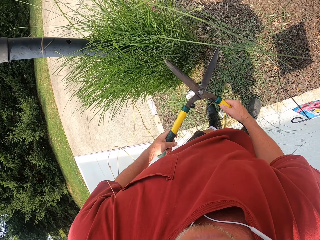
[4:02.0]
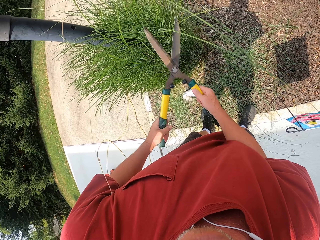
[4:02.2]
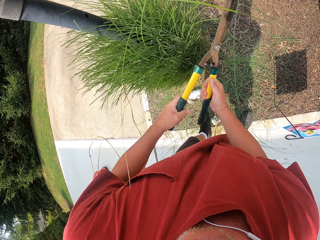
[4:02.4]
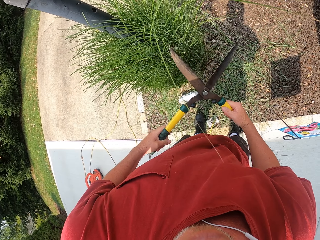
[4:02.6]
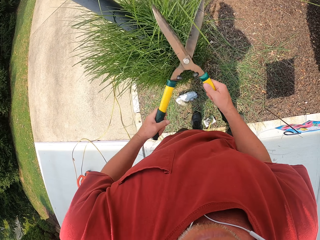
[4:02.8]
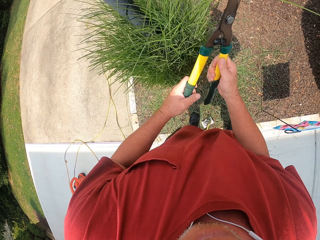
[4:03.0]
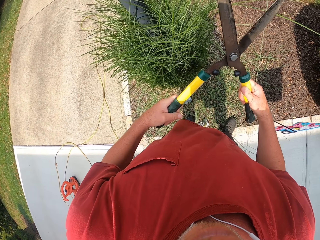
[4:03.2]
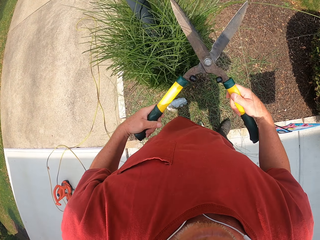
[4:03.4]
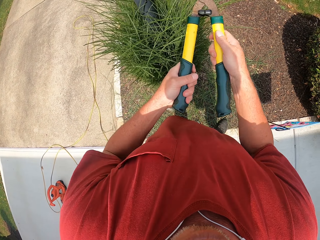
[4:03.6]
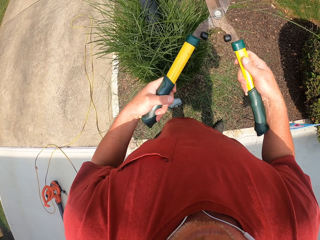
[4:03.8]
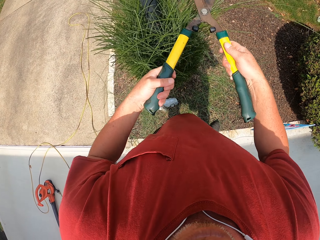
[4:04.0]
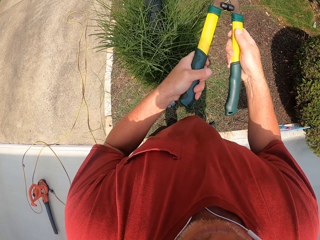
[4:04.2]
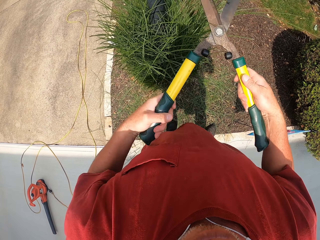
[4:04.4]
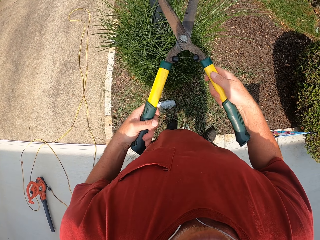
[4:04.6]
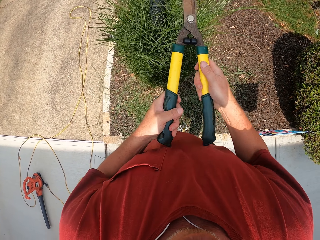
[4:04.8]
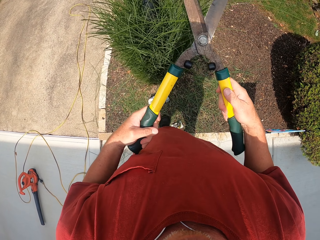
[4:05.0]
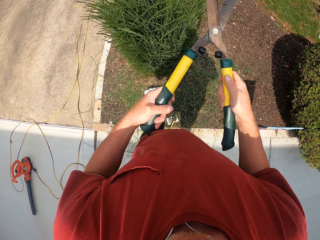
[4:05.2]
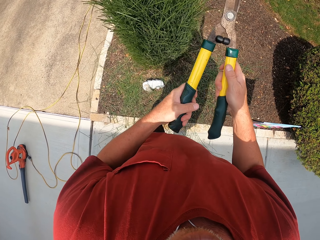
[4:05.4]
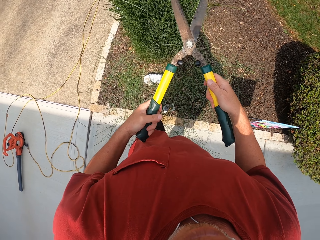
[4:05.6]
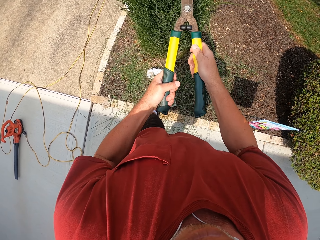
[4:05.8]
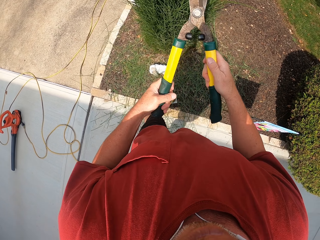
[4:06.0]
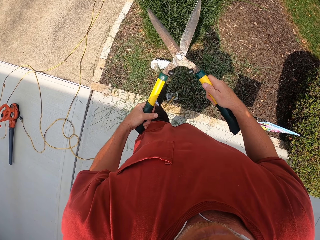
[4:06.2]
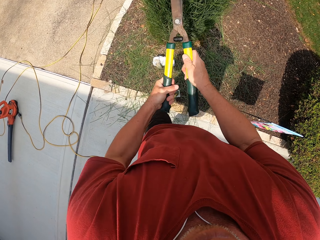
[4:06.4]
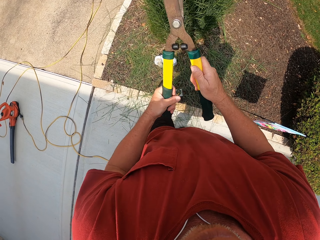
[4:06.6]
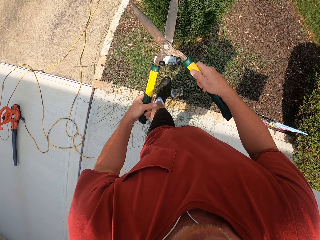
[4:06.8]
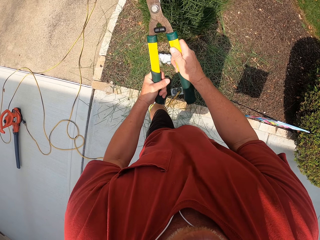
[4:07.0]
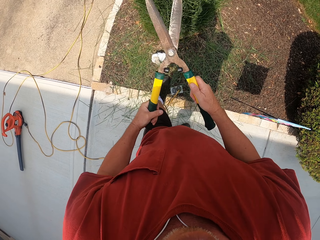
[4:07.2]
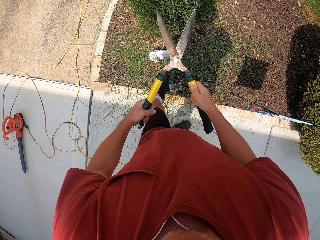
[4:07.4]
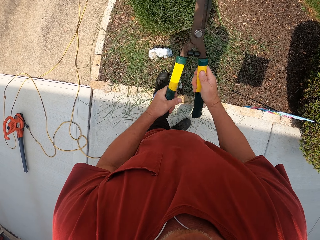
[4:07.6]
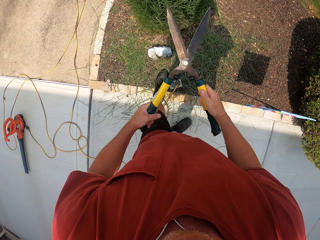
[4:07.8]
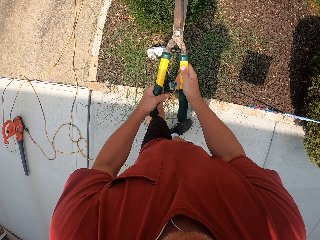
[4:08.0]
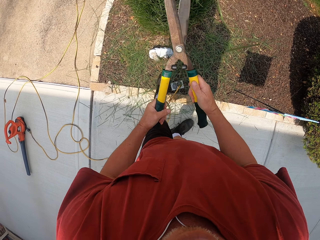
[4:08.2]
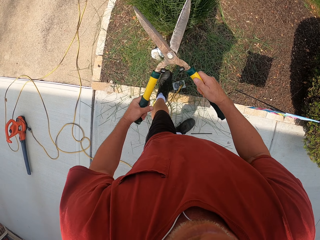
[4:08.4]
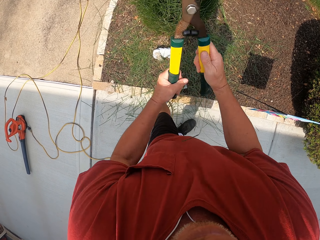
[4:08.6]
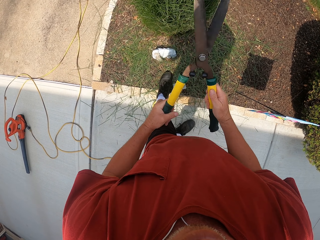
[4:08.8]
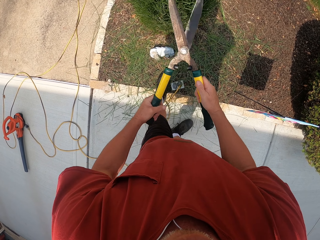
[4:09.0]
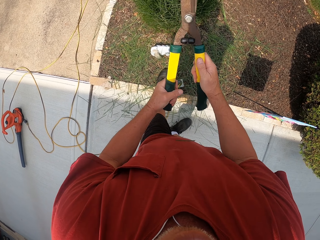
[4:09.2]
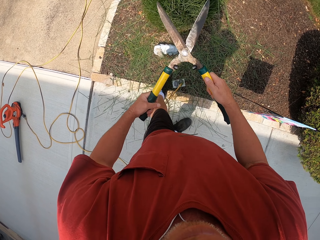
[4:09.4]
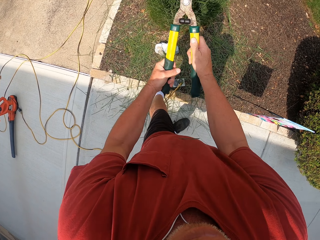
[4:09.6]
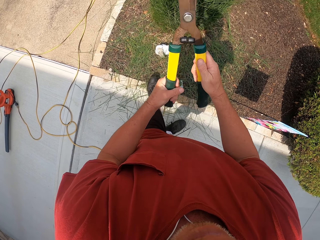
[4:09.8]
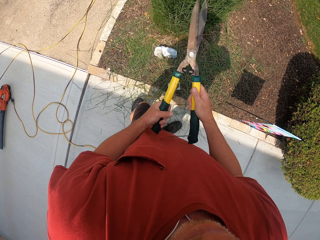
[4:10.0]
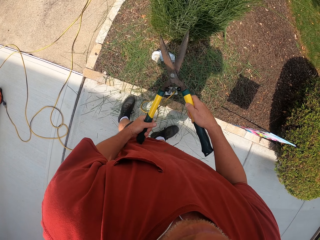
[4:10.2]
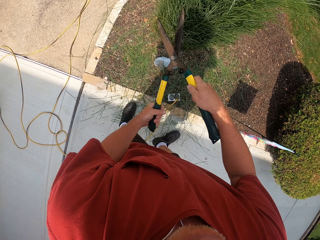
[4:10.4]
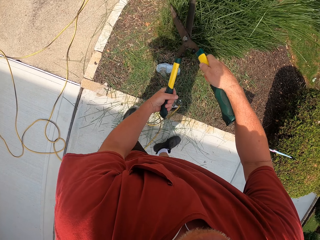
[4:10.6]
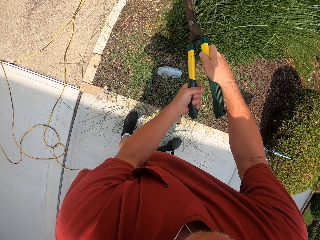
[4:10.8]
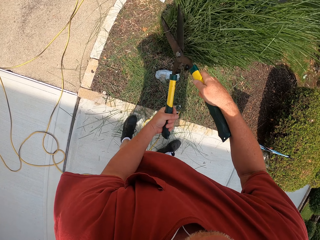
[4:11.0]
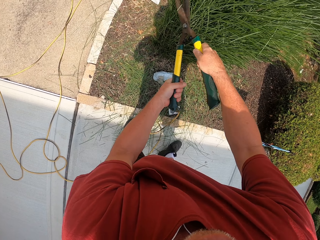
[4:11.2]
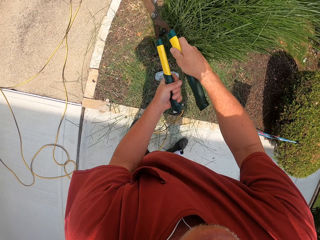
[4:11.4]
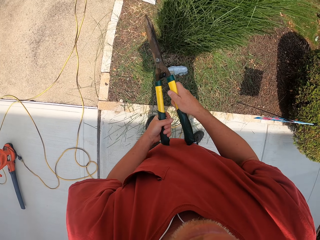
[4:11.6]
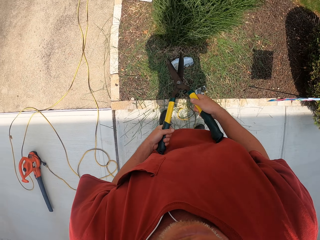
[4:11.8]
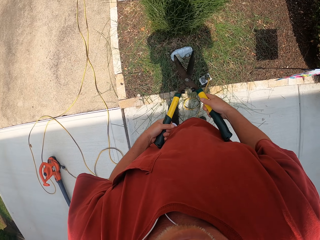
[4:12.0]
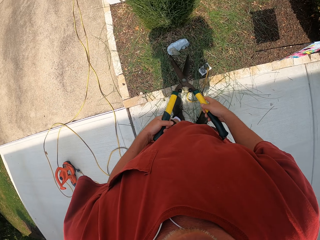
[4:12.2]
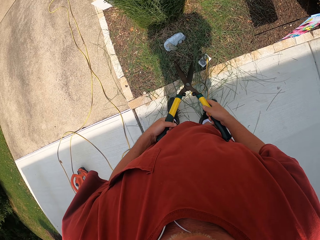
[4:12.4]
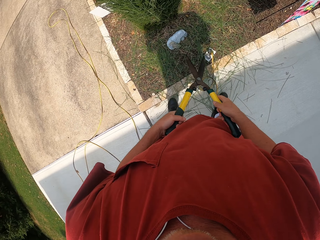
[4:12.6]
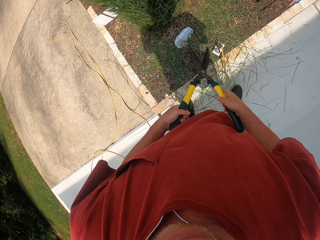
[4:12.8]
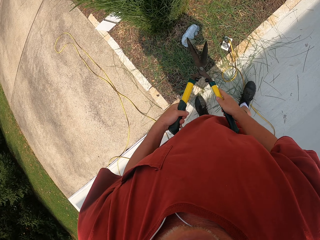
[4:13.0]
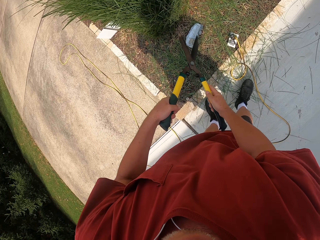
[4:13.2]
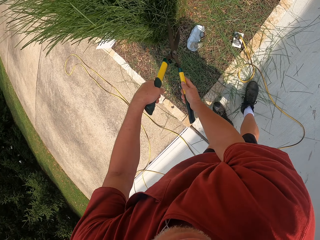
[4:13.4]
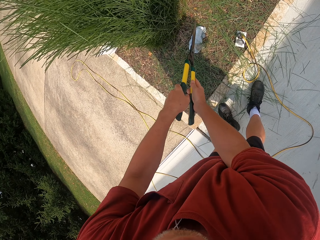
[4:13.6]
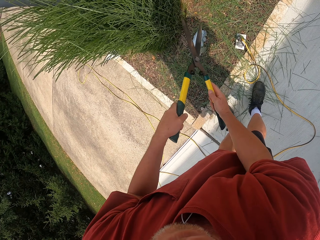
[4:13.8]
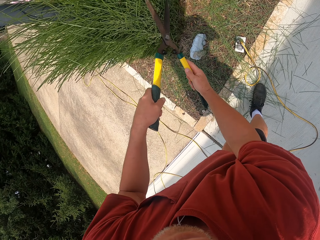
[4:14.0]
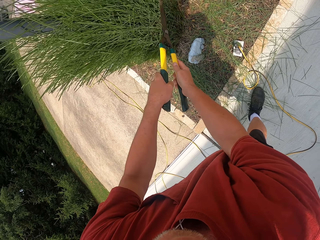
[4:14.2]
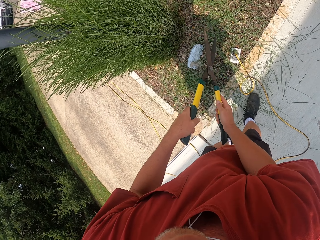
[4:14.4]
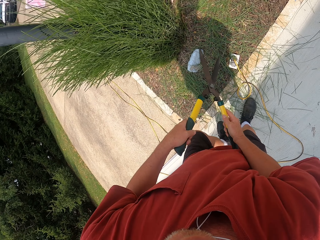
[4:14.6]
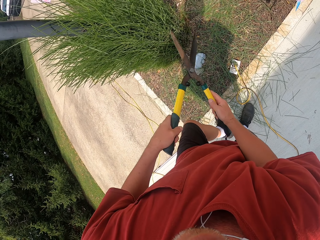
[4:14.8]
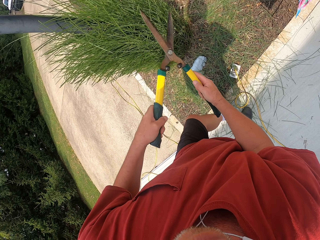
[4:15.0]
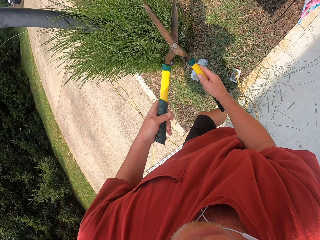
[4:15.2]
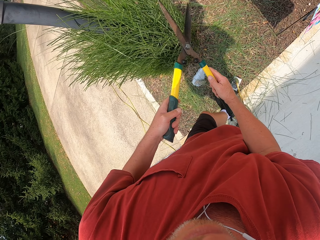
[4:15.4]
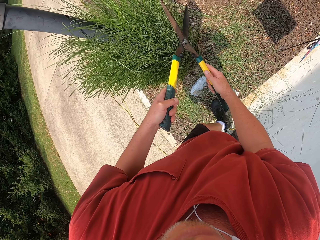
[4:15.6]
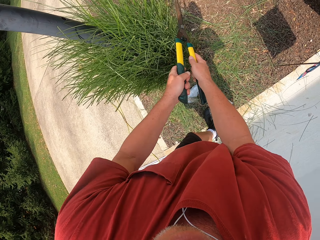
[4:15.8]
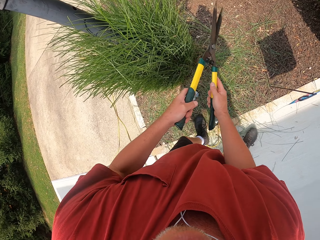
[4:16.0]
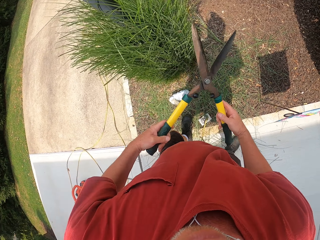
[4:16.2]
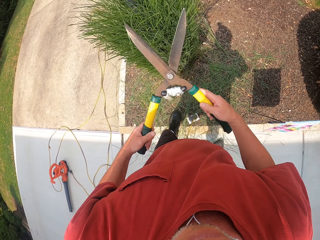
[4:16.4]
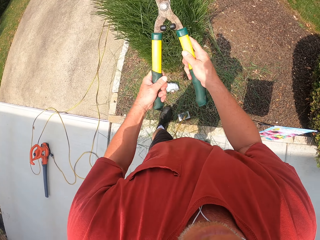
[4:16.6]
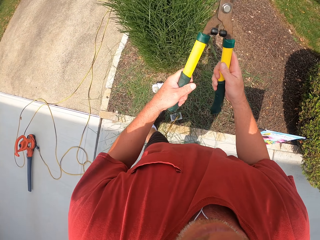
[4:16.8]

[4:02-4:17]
The camera wearer stares at the garden. They trim the grass with the flower trimmer.

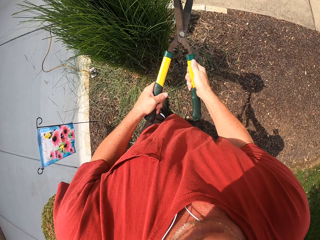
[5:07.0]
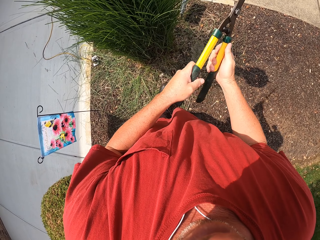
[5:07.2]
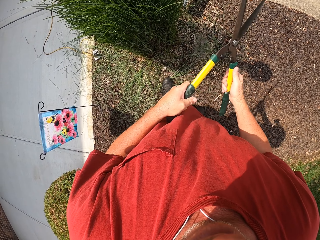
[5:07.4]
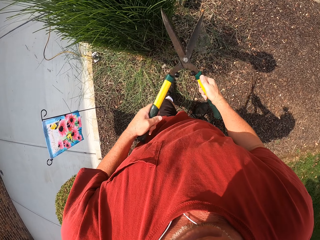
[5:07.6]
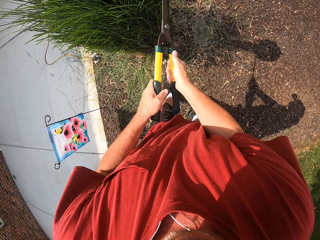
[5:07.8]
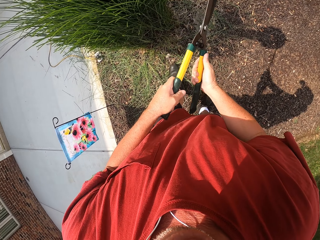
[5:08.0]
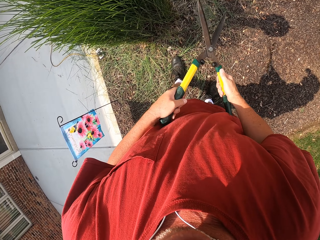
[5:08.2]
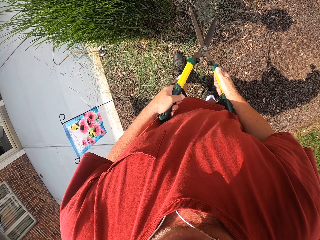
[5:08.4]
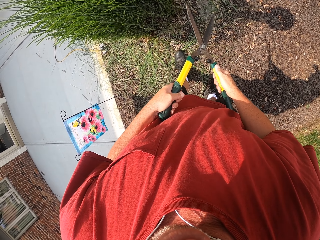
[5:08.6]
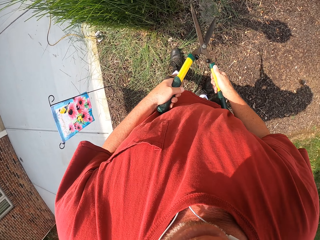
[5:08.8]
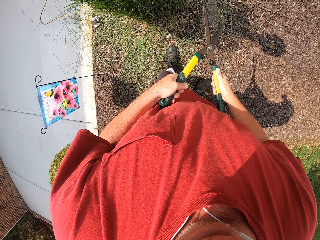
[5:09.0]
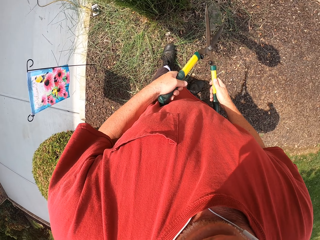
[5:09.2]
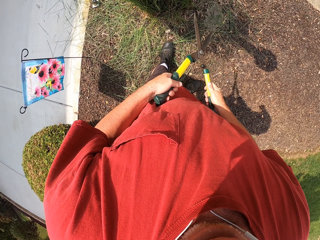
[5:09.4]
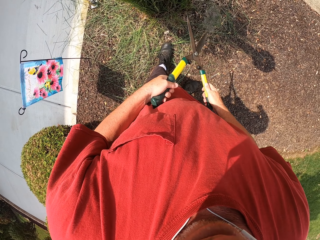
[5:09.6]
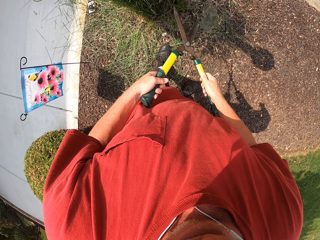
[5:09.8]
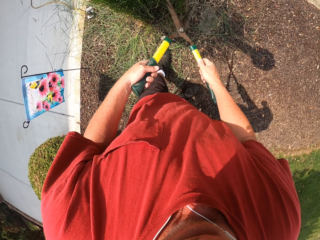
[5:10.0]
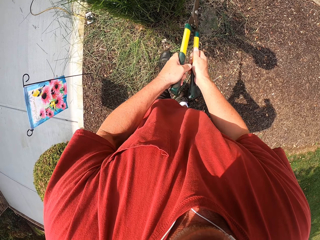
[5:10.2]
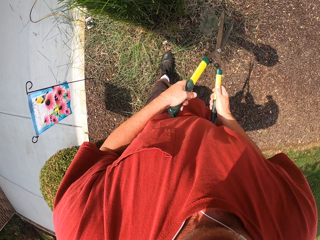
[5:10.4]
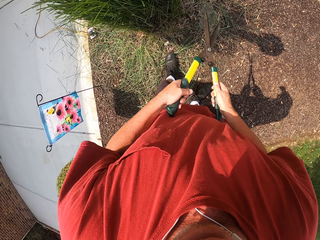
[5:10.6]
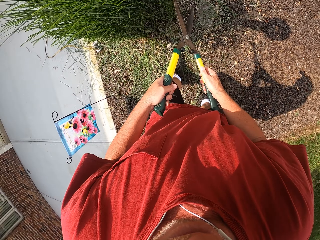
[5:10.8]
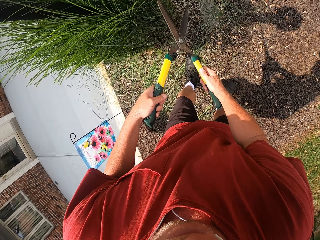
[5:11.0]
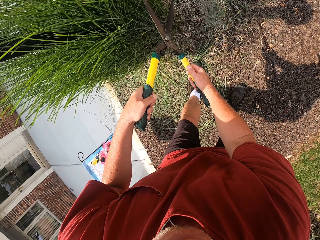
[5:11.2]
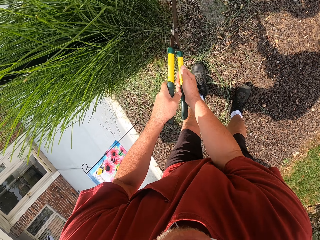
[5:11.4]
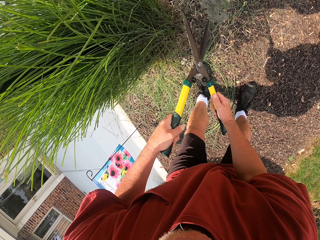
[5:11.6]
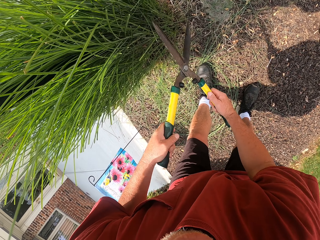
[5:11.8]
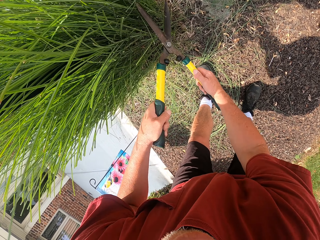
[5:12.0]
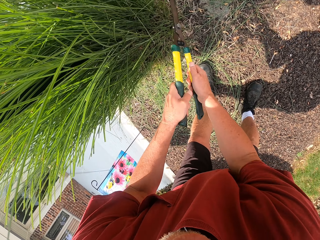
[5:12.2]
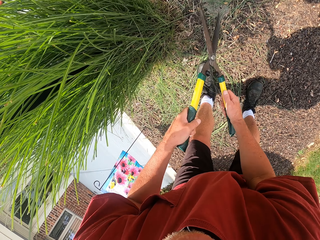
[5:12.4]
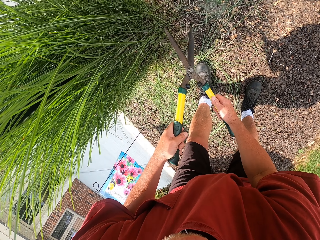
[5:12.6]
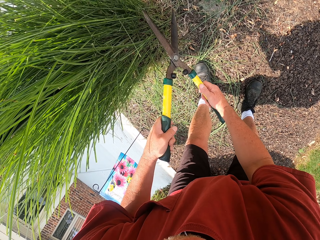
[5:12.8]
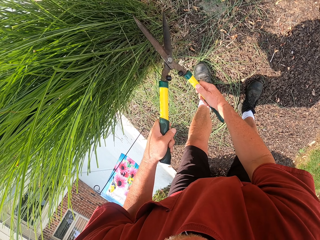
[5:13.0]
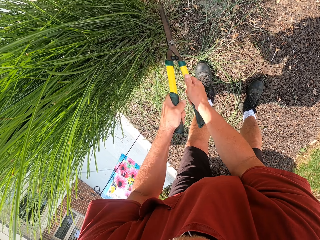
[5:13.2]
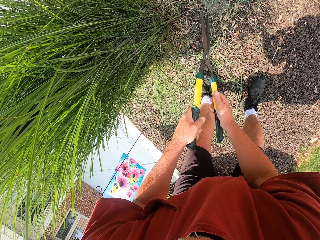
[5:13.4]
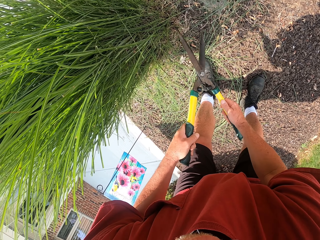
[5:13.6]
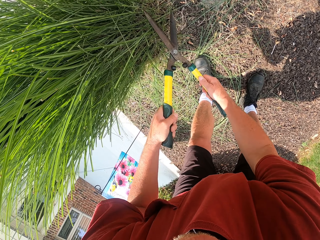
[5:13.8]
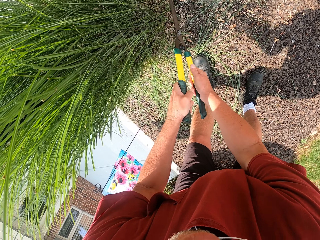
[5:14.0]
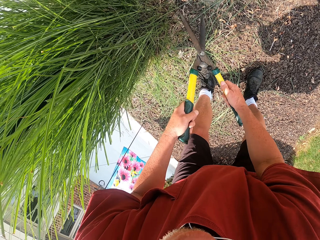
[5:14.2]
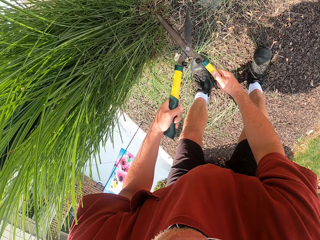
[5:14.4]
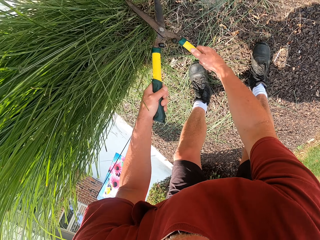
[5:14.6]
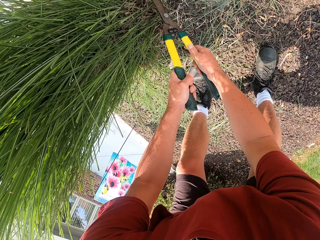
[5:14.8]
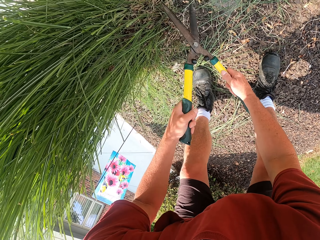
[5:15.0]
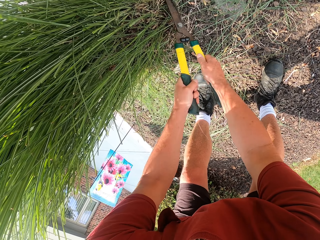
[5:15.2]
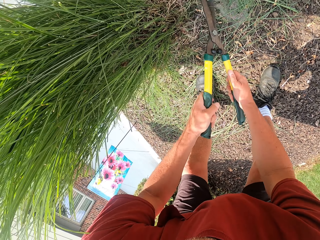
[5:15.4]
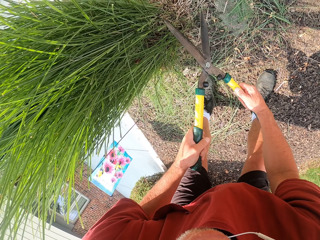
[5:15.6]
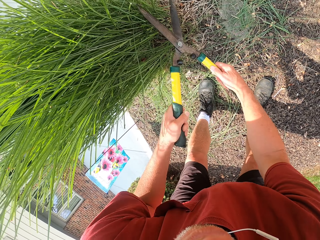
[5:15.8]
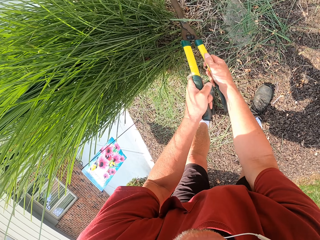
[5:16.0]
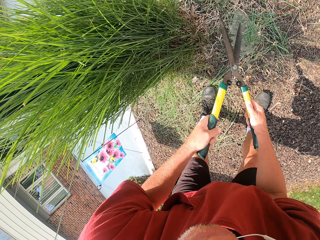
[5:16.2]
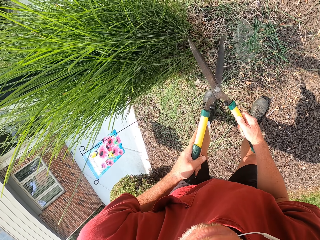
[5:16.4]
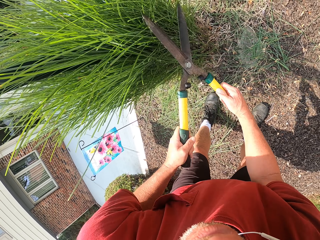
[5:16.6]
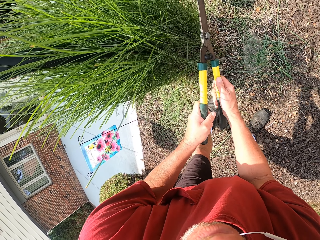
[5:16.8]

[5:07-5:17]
The camera wearer looks around the compound. They trim the grass with a bush clipper.
